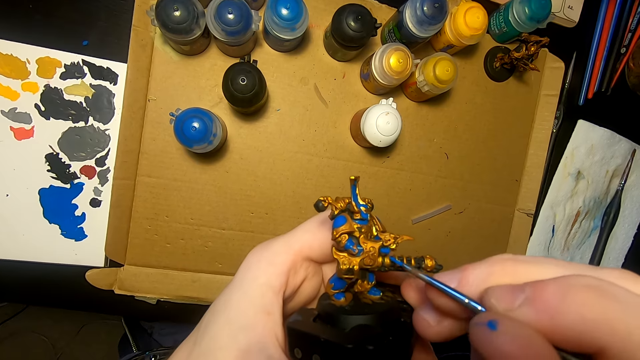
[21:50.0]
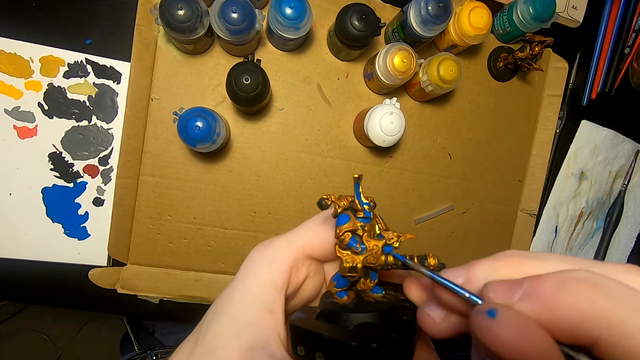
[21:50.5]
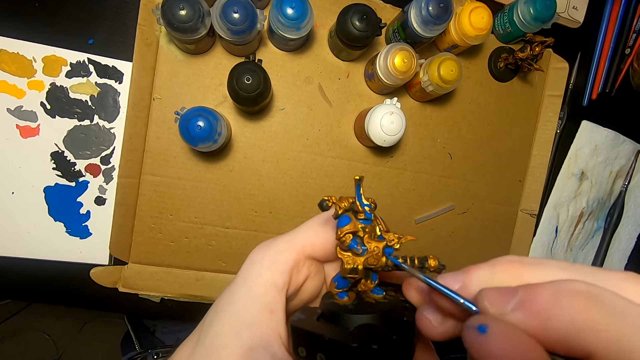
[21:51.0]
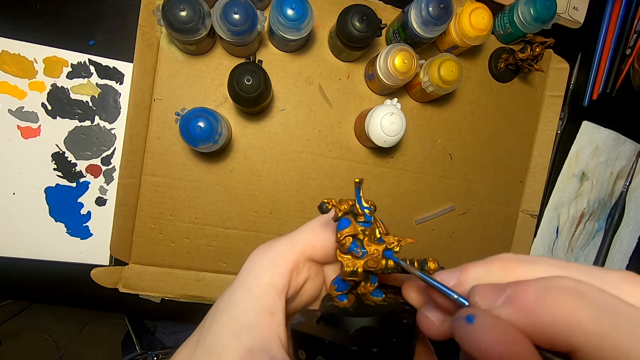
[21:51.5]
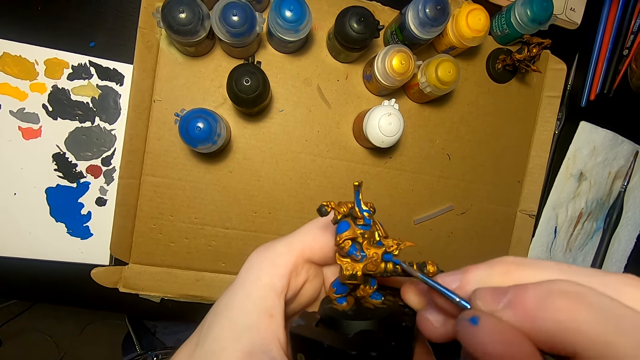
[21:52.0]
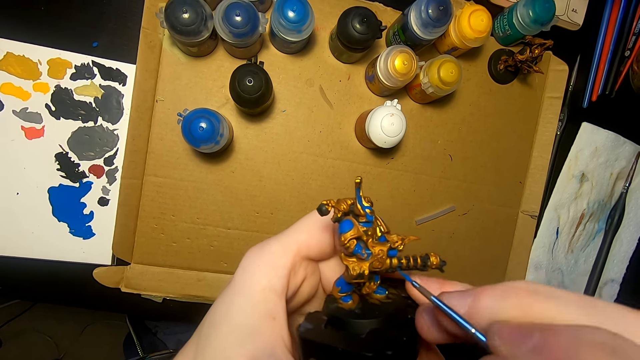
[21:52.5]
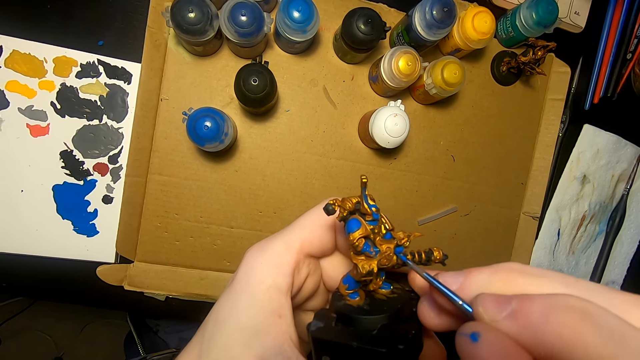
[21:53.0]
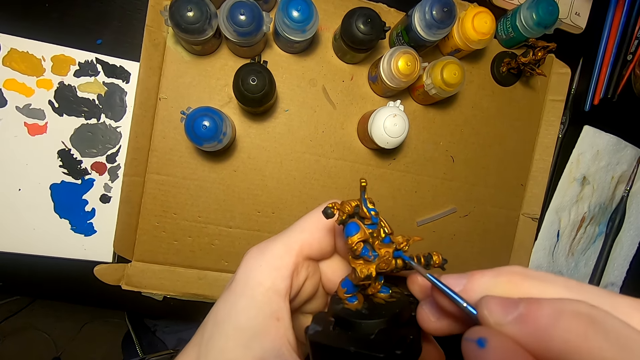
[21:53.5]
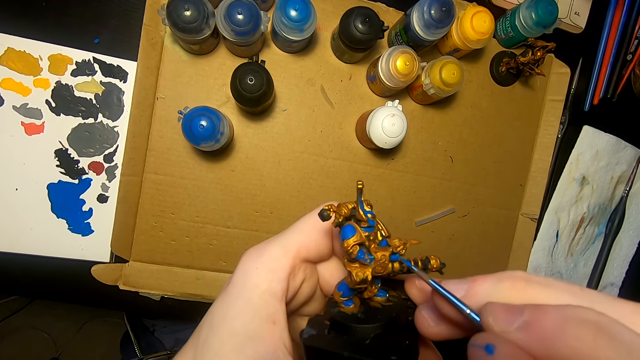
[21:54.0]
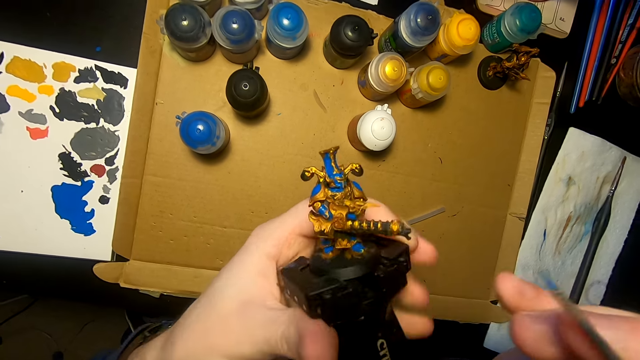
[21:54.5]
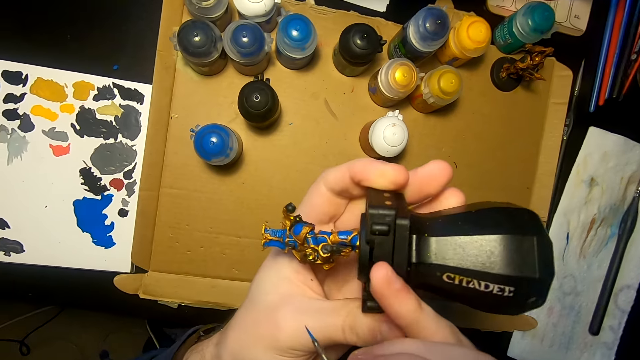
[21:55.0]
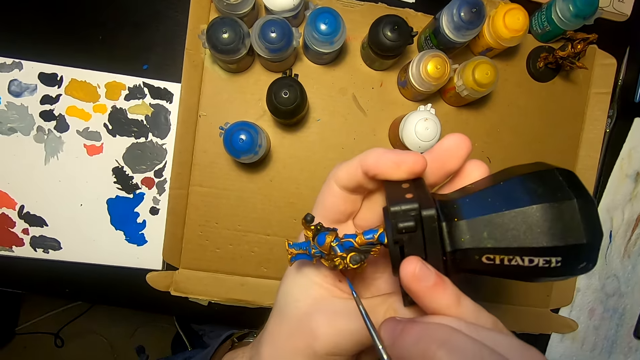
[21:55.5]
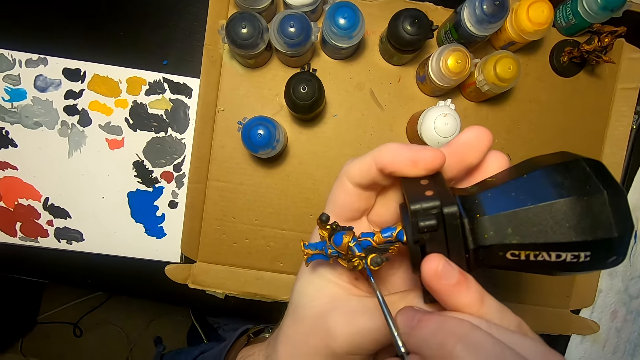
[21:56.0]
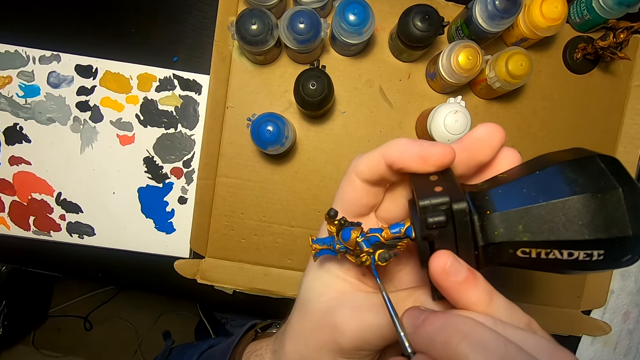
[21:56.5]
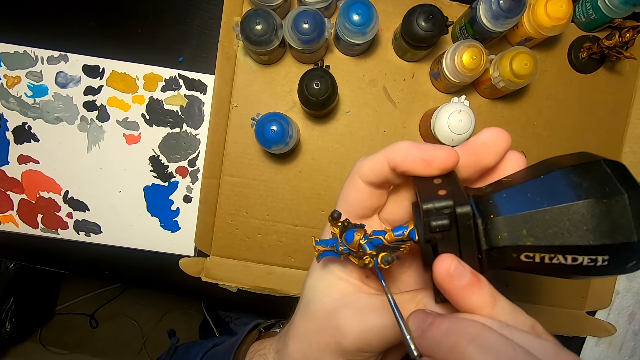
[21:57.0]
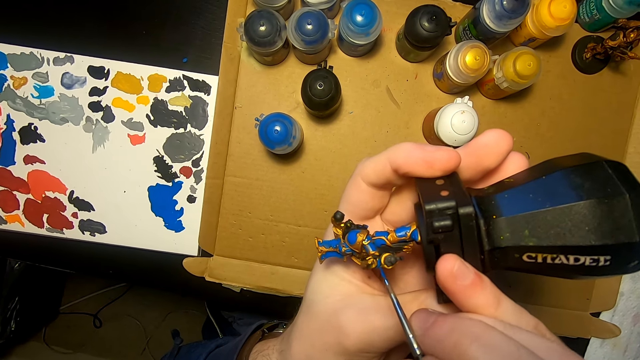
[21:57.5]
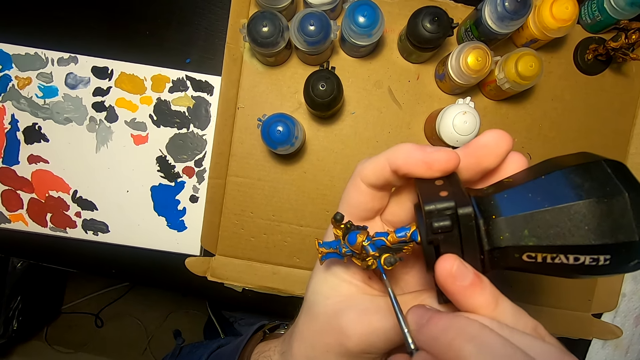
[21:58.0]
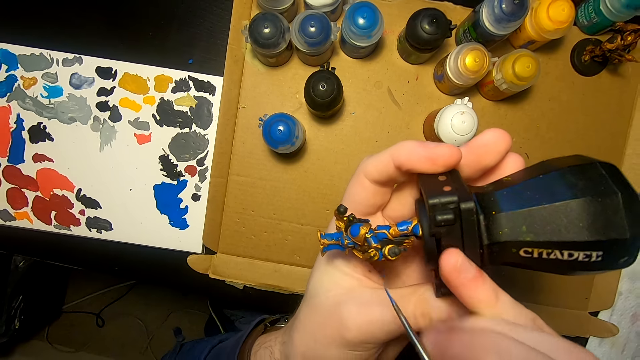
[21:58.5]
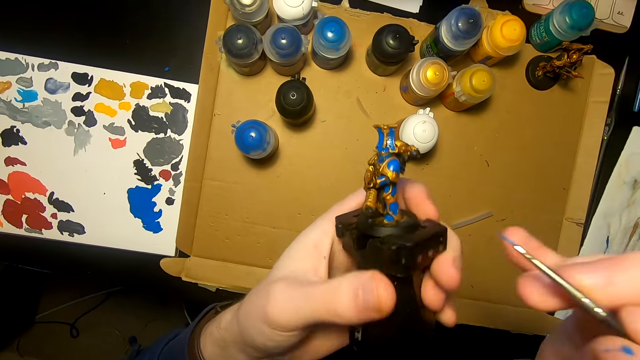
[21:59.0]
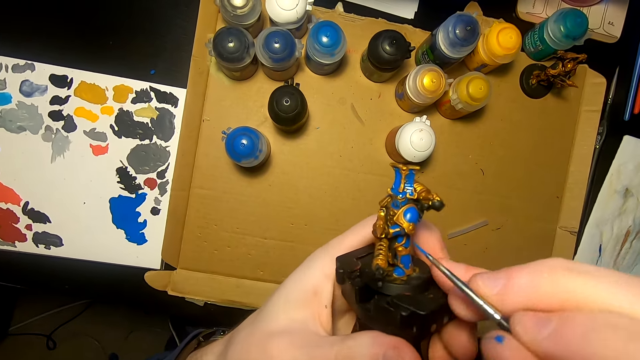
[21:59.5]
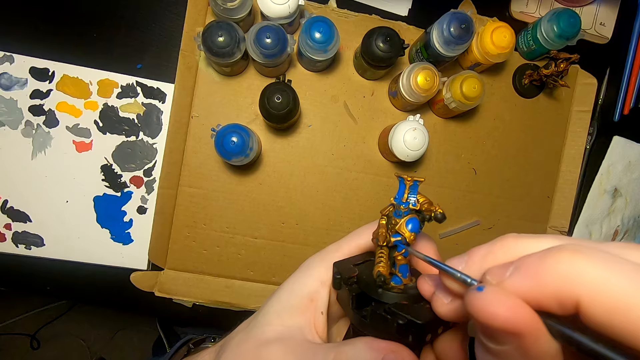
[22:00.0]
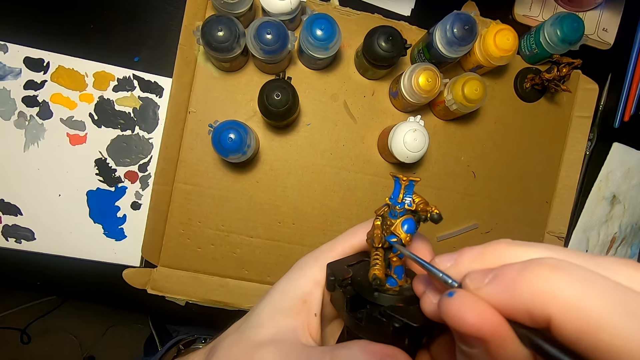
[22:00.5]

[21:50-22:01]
The camera wearer turns an object. They apply paint on the object. They turn the object.

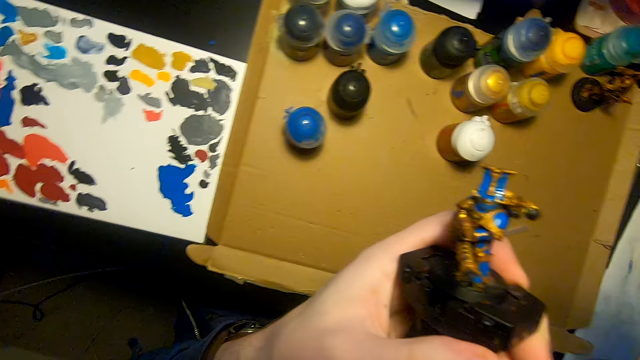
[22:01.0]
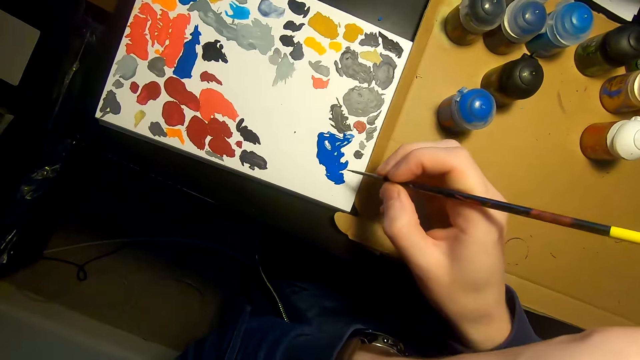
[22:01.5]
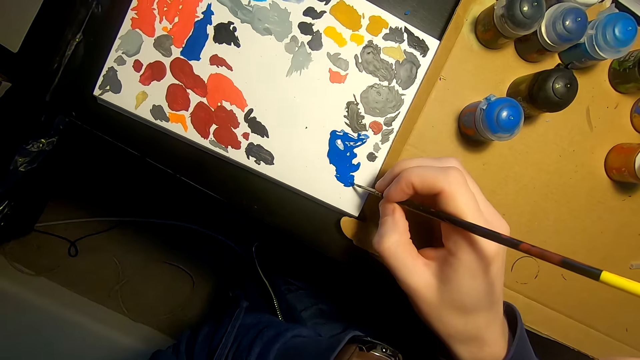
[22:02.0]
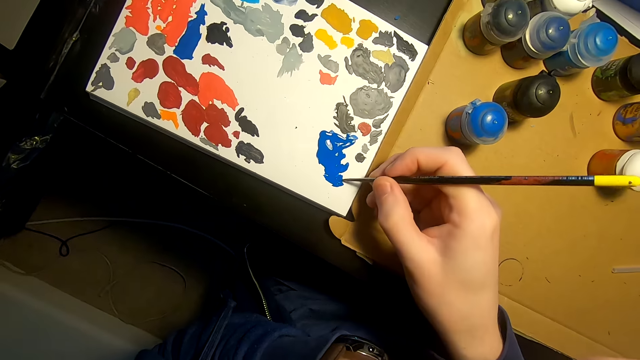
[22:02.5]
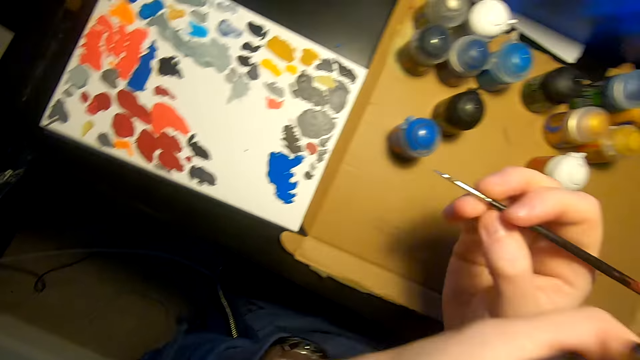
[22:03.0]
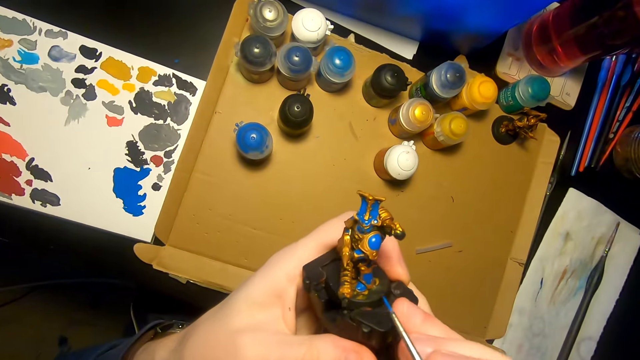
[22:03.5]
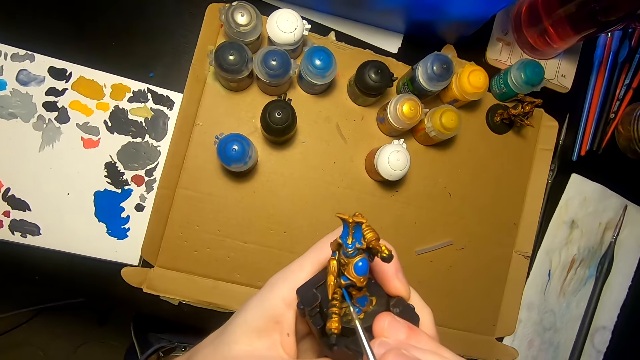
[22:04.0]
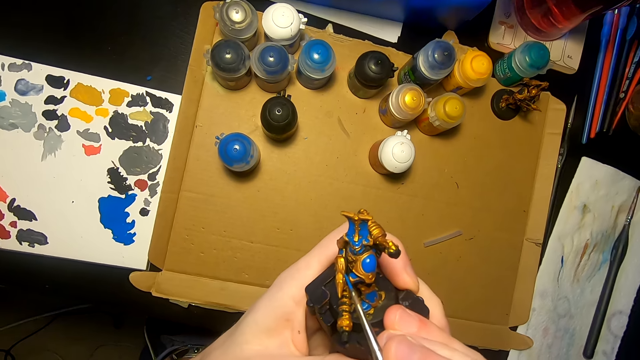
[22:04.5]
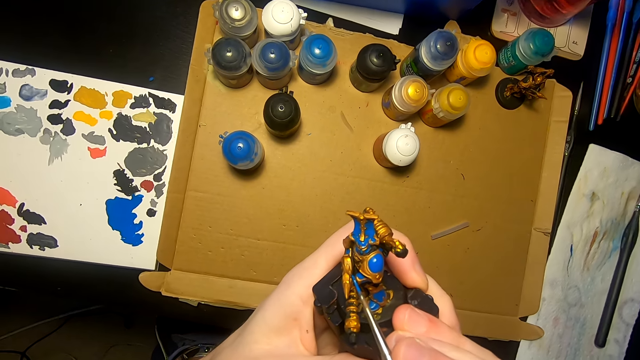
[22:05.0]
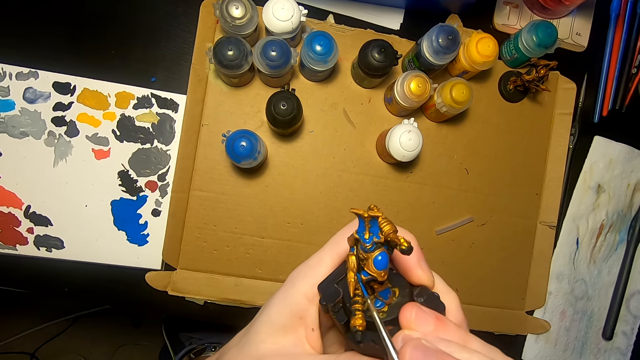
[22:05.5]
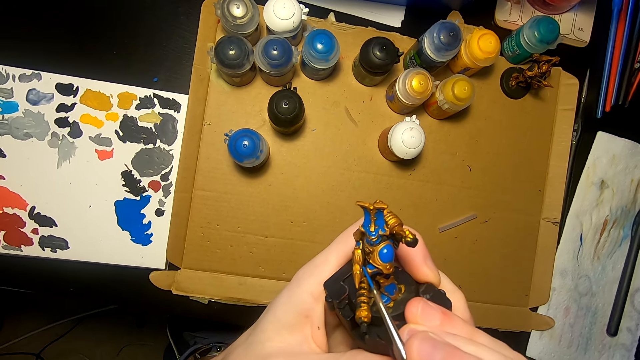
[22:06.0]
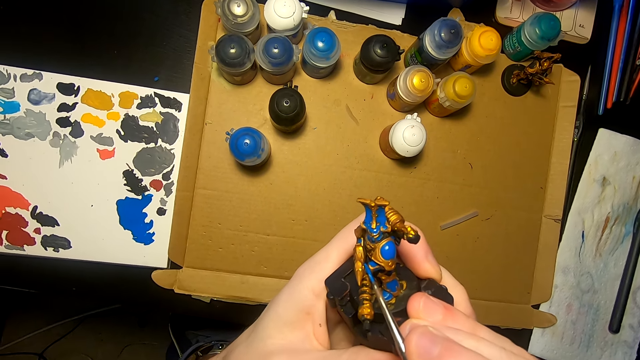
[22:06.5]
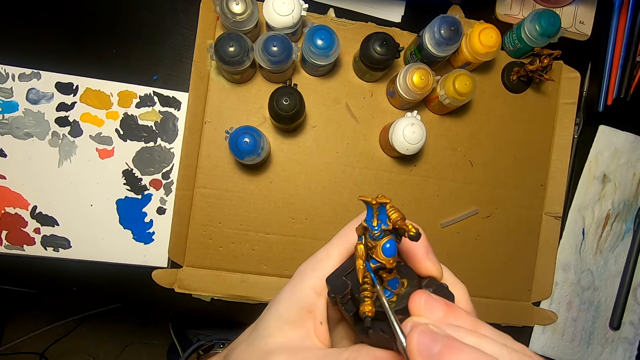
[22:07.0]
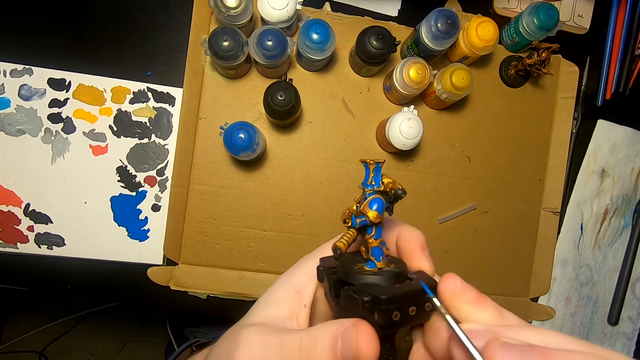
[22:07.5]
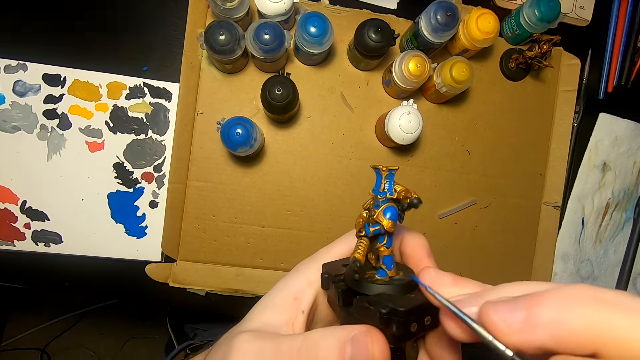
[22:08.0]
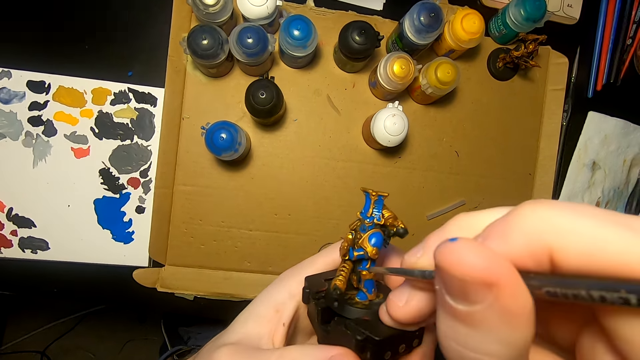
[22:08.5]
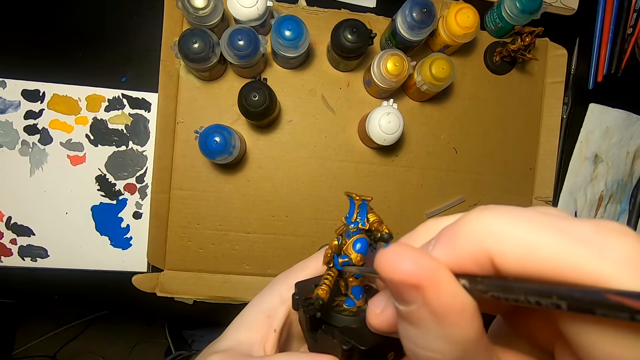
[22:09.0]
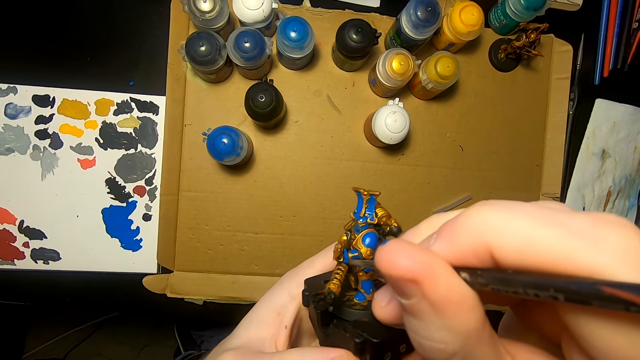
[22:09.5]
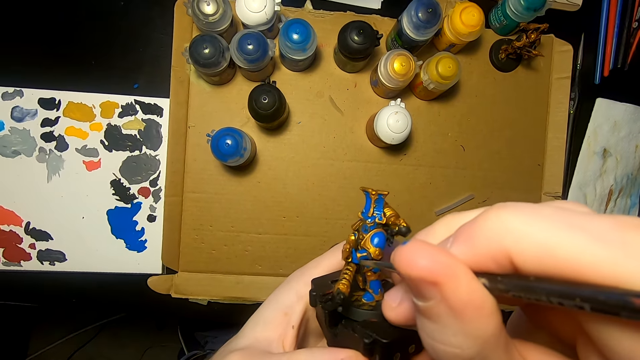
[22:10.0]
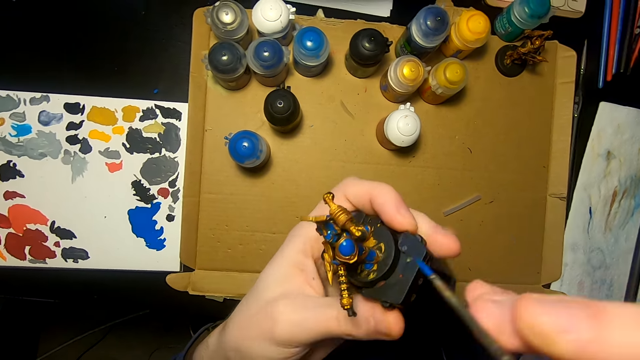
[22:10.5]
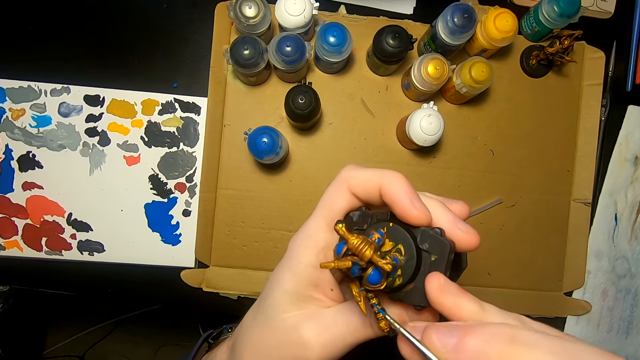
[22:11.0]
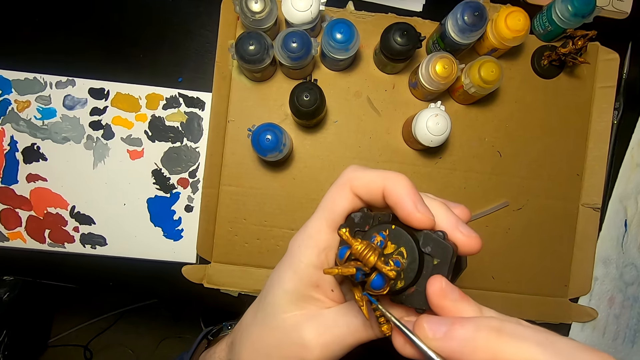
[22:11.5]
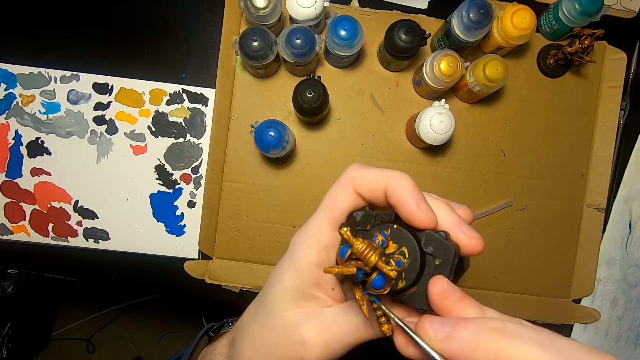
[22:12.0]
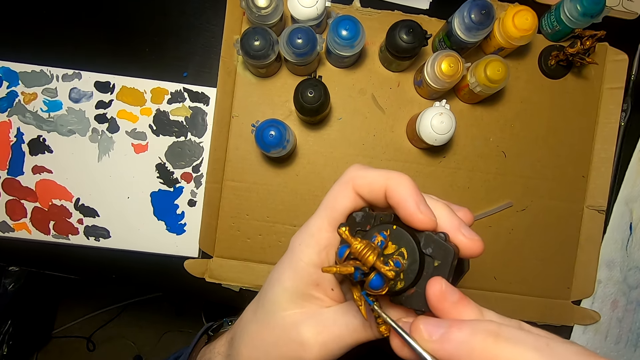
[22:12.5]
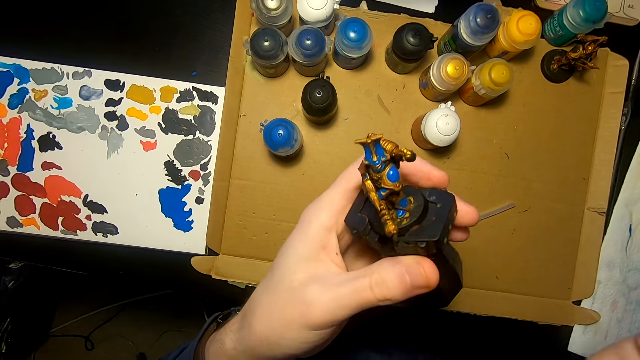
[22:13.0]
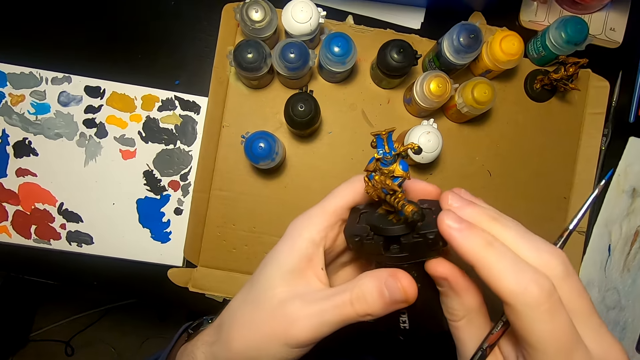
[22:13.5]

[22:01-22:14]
The camera wearer puts the paints on the painting brush. They paint the model sculpture with the painting brush. They turn an object. They apply paint on the object. They turn the object.
